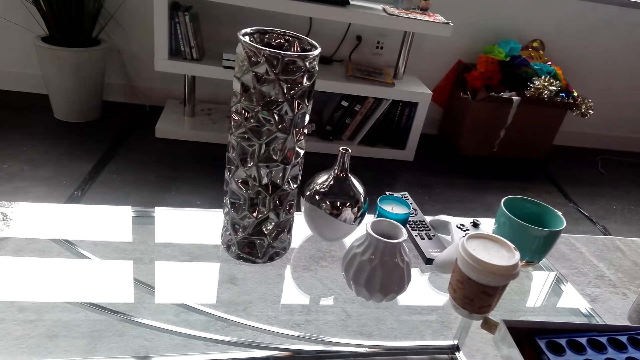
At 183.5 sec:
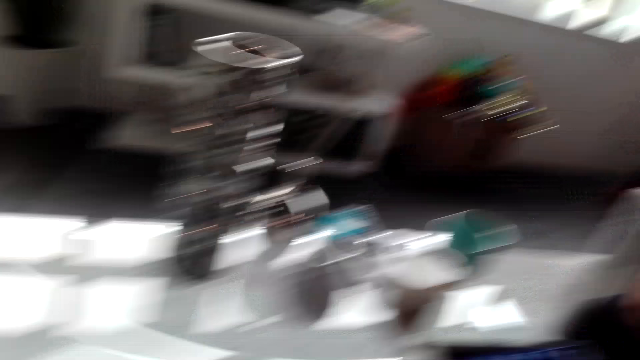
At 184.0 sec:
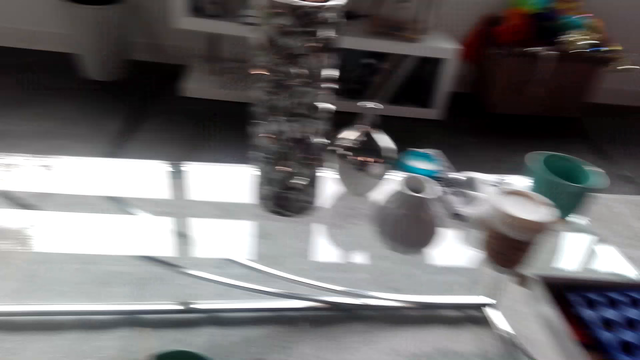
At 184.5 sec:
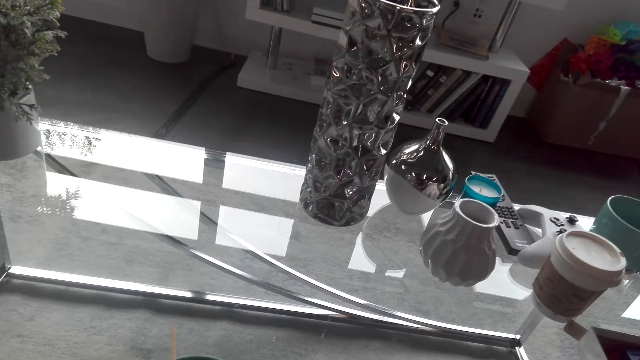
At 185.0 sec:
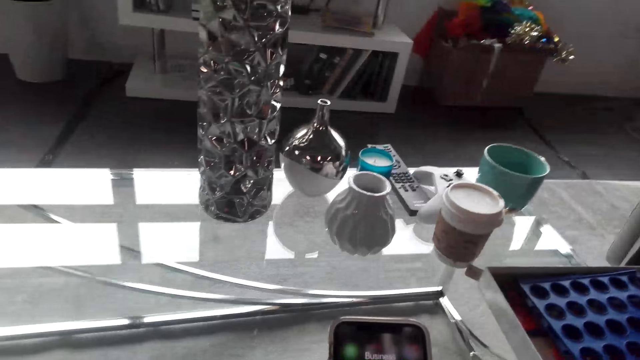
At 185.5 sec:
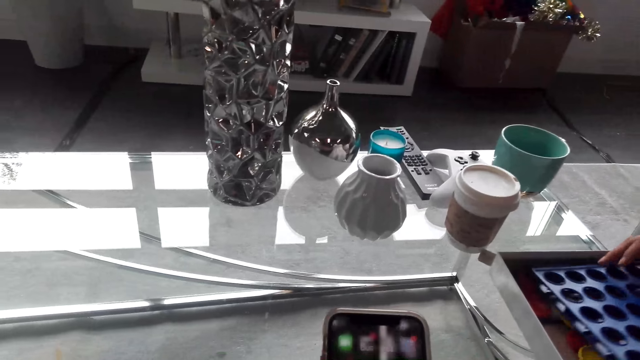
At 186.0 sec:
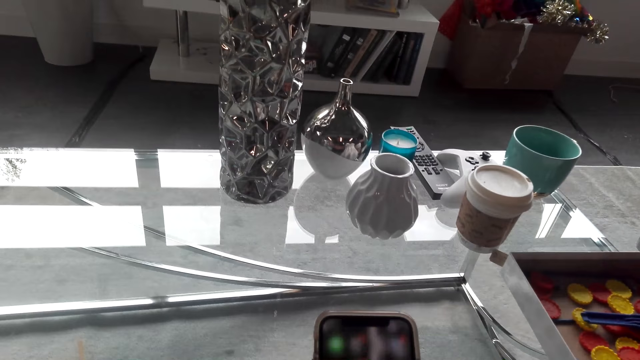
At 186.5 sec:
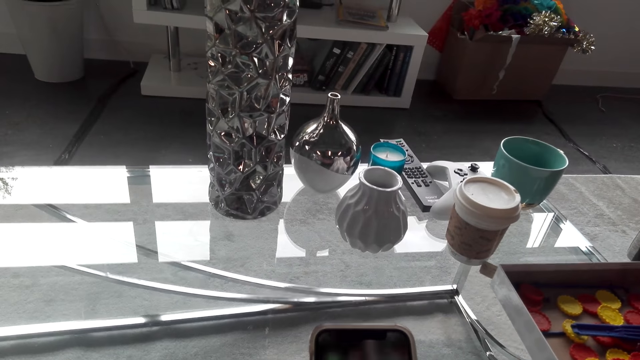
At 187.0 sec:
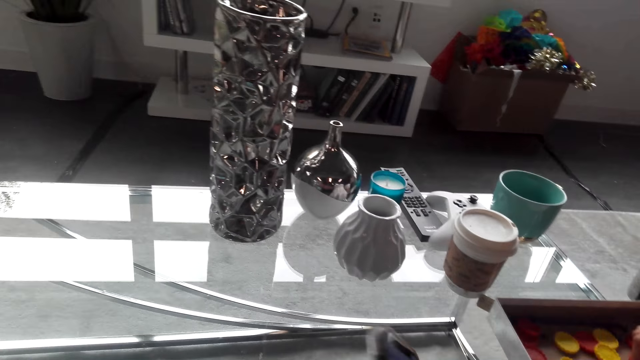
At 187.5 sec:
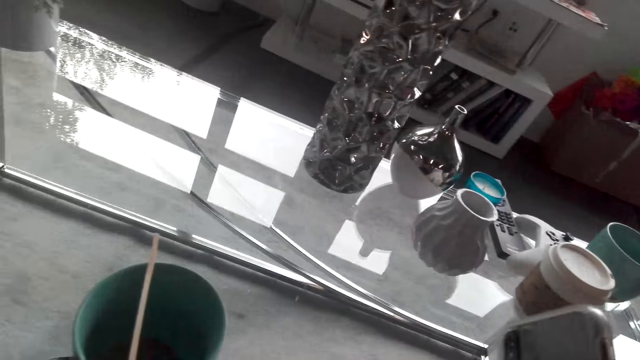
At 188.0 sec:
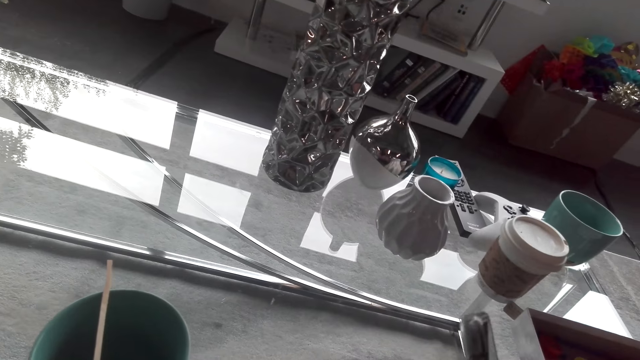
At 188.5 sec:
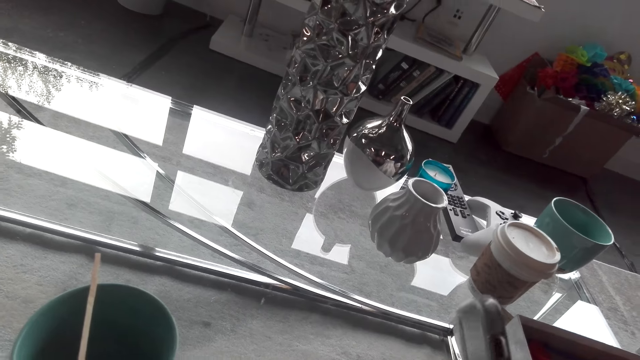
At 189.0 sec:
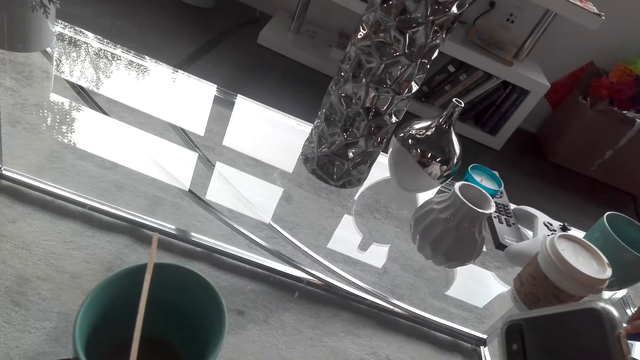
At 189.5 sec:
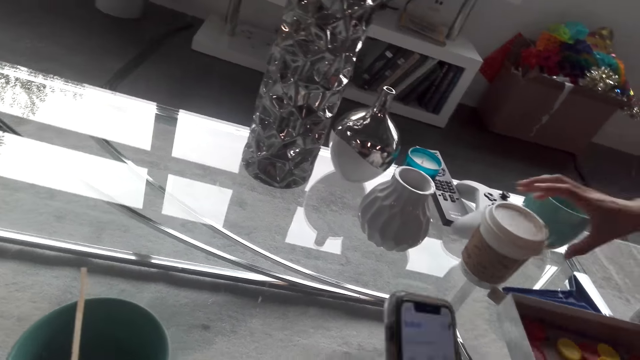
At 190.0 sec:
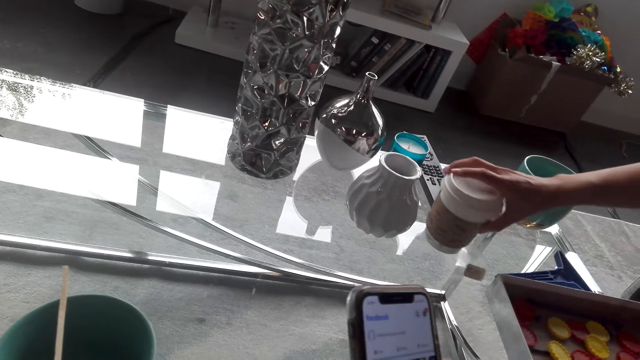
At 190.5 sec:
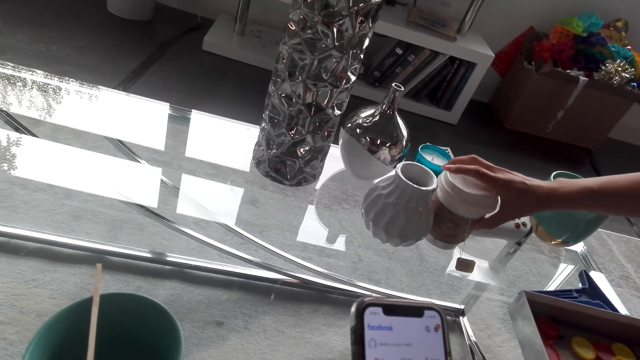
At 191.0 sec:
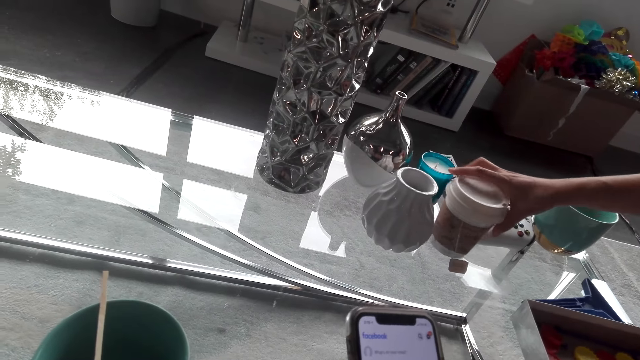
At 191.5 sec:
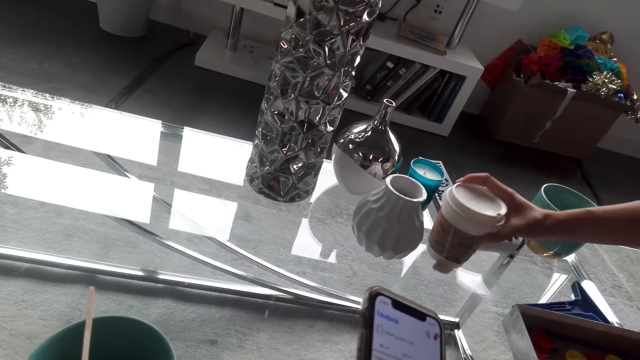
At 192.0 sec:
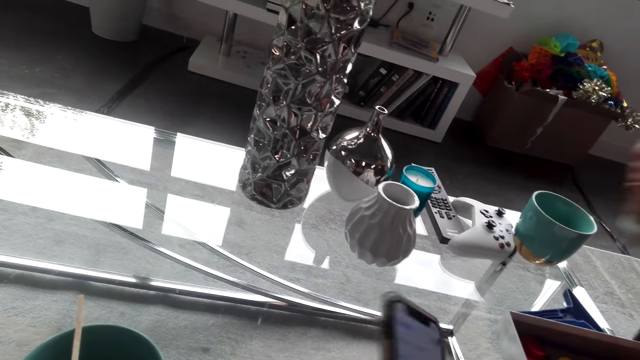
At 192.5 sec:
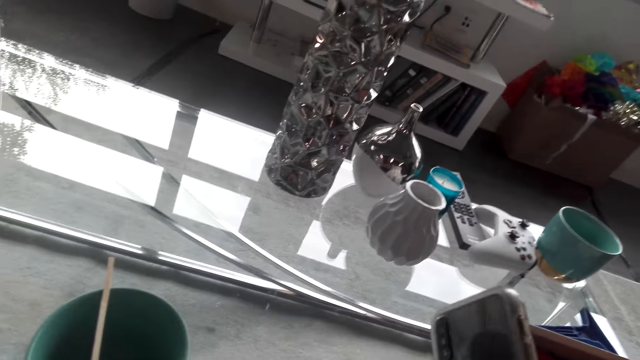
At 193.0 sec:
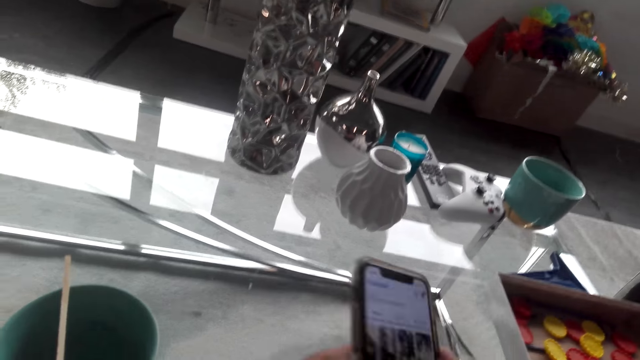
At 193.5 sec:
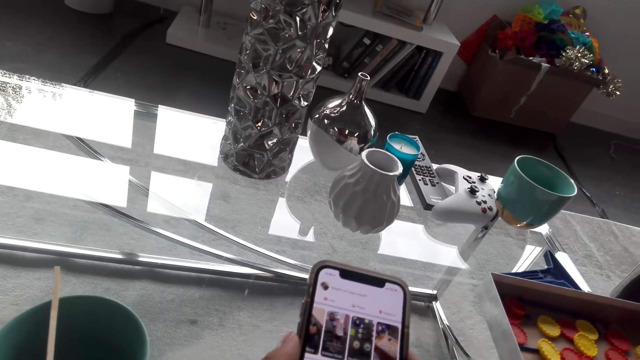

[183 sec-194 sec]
The camera wearer uses the phone. They interact with a lady. The lady moves a coffee paper cup on the table, drinks coffee and lifts the coffee cup.

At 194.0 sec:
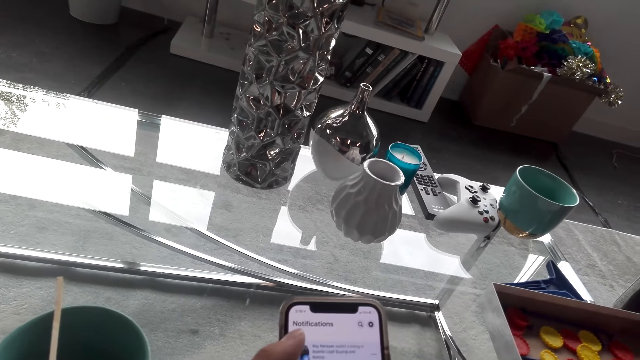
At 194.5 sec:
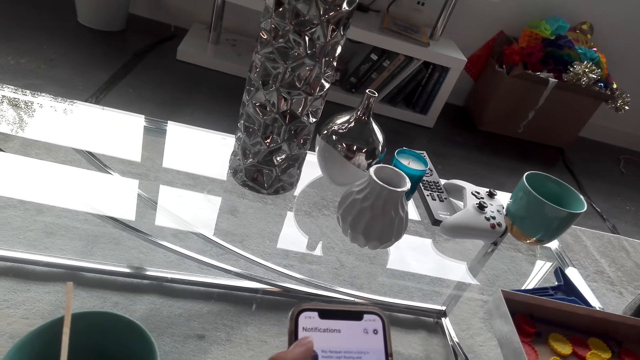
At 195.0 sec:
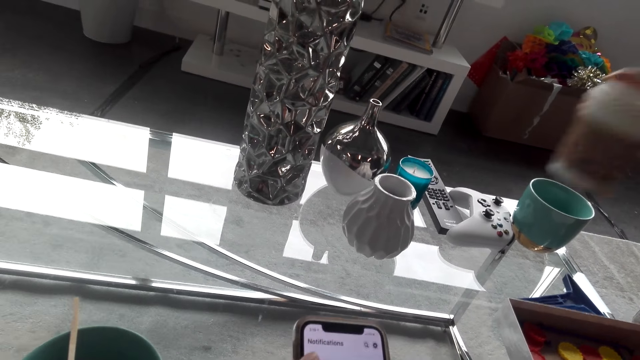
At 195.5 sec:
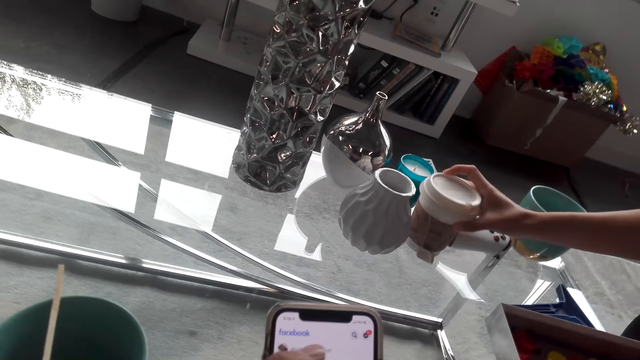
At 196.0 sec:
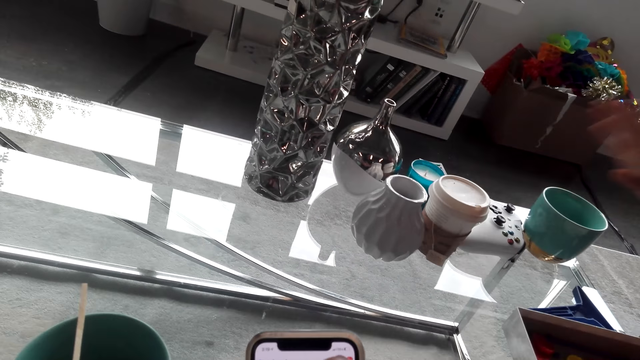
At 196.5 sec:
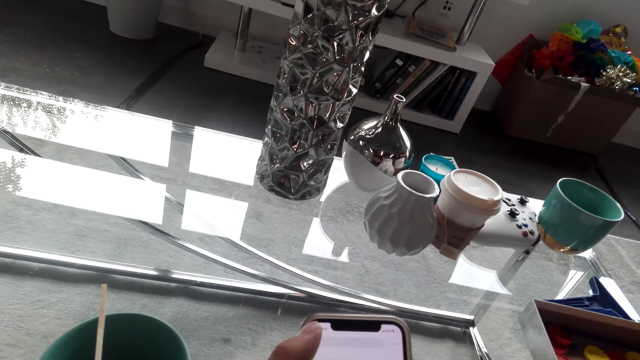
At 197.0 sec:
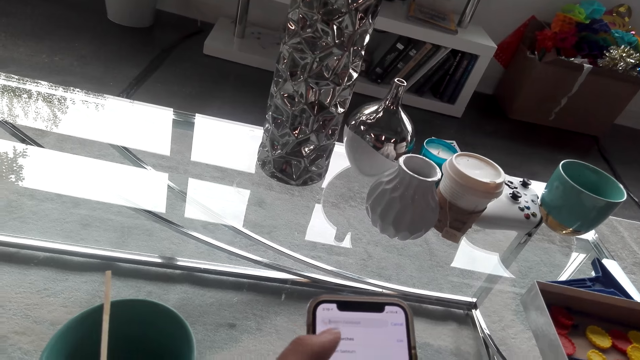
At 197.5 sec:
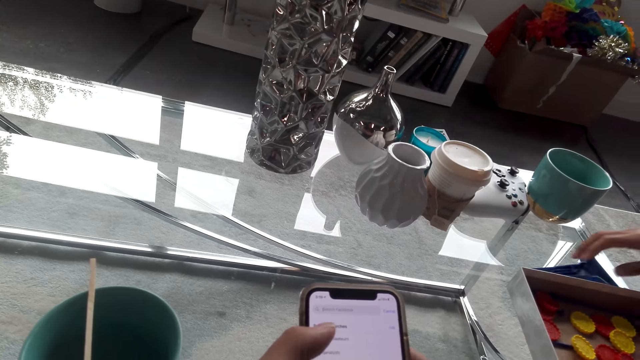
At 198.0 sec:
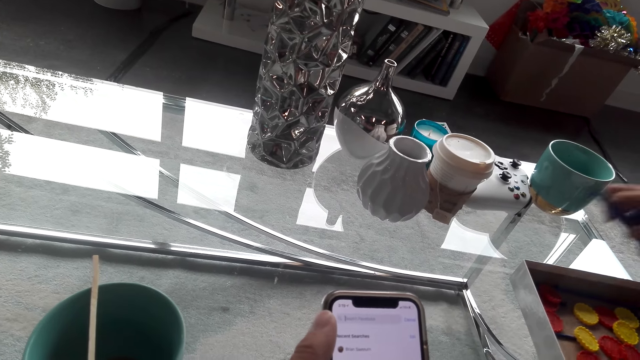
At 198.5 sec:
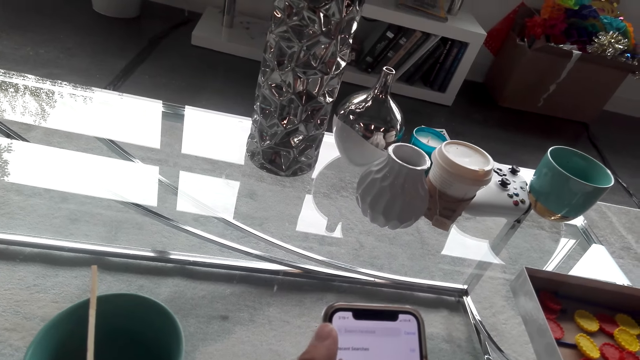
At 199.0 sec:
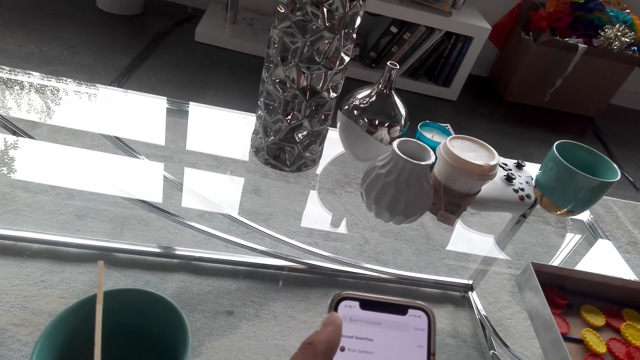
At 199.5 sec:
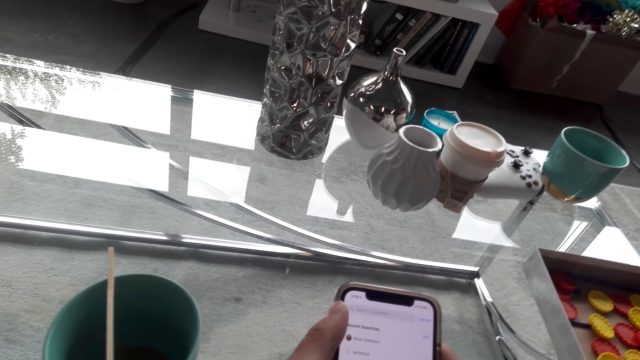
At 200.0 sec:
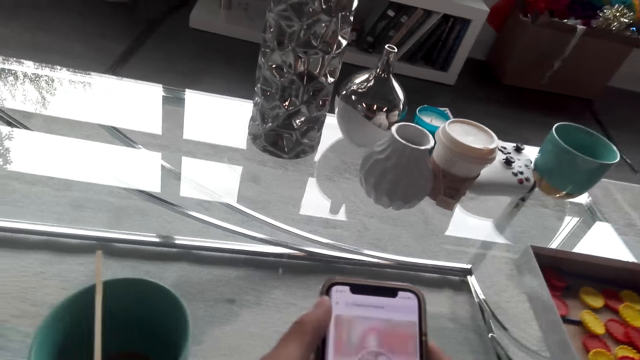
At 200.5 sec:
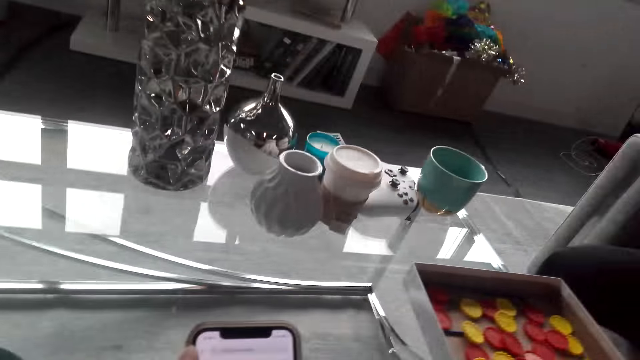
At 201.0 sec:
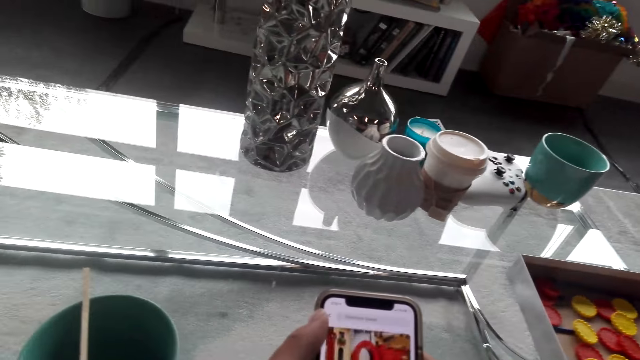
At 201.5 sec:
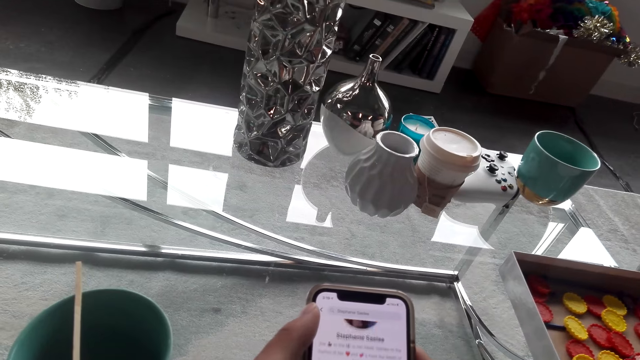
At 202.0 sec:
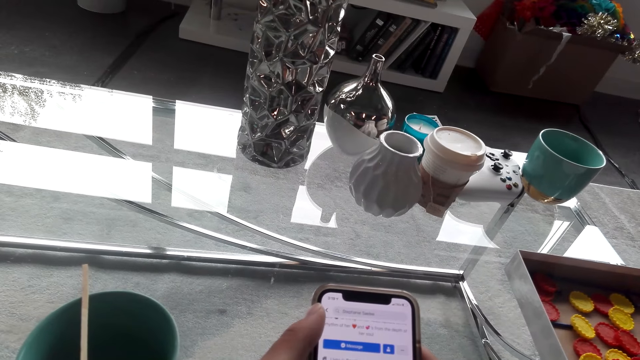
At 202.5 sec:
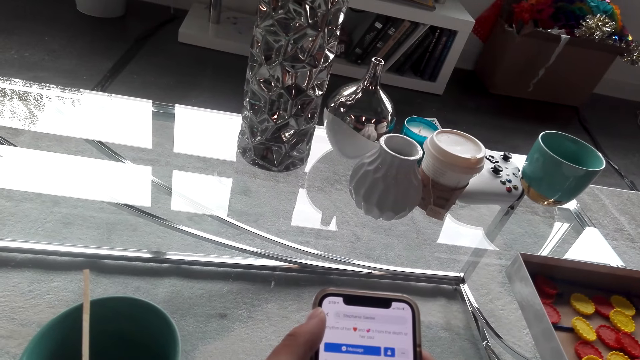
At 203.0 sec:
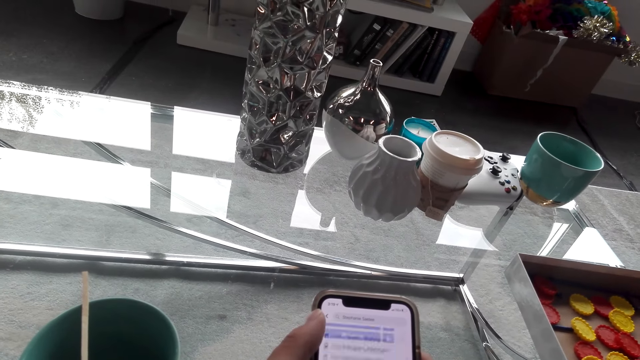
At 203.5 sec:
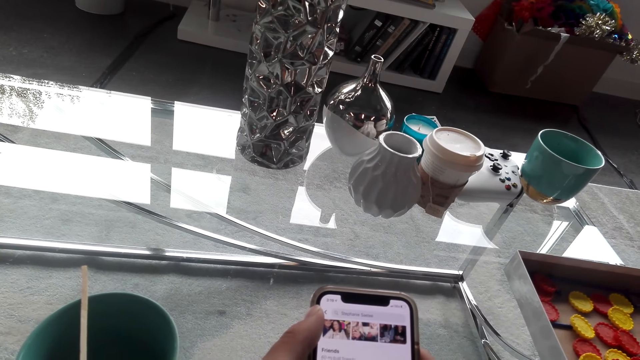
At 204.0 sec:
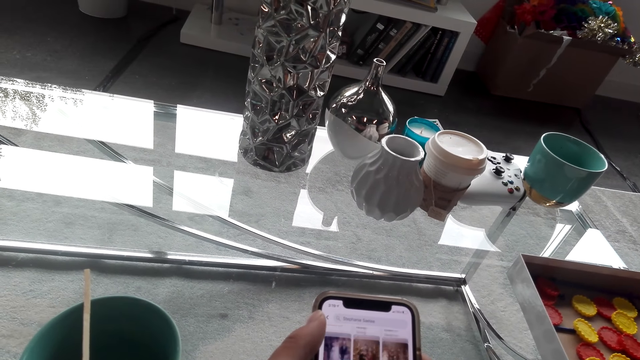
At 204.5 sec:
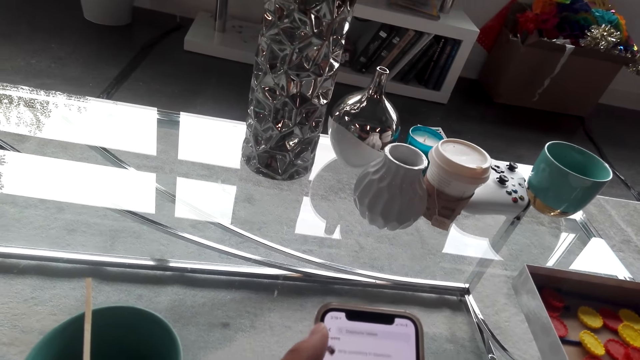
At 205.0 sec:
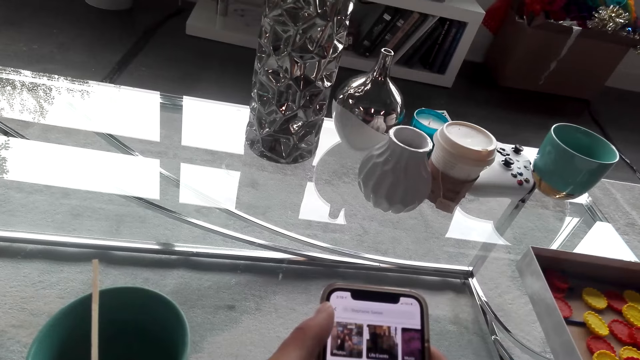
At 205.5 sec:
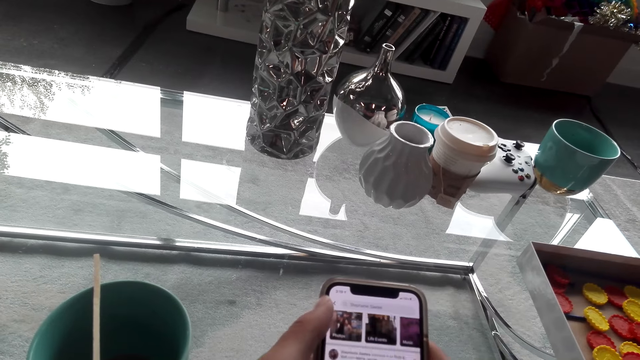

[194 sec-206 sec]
The camera wearer uses the phone. The lady puts the coffee cup on the table. The camera wearer uses the phone. The lady takes something on the table.
